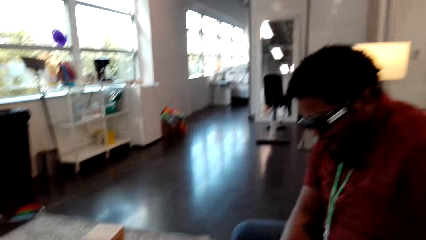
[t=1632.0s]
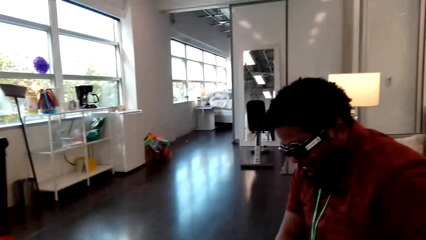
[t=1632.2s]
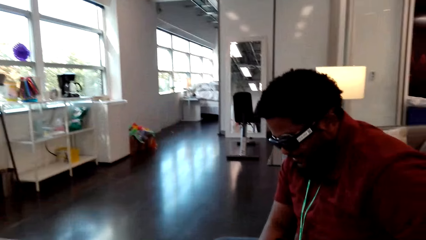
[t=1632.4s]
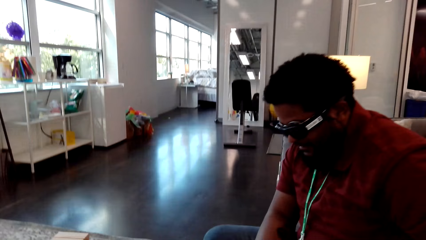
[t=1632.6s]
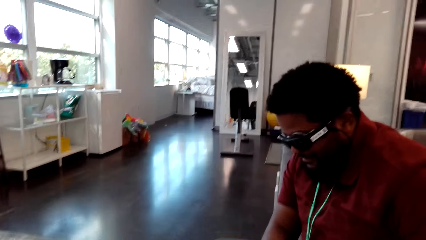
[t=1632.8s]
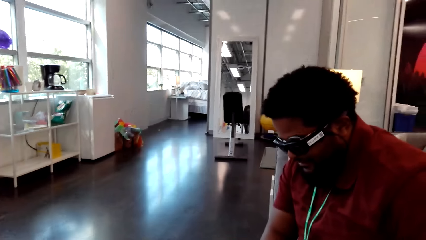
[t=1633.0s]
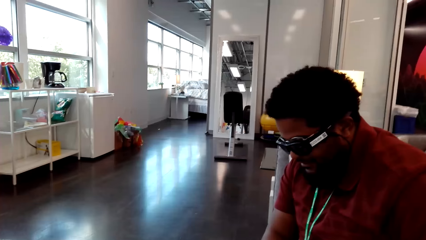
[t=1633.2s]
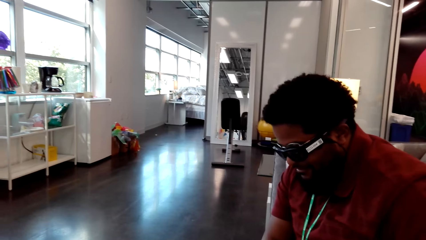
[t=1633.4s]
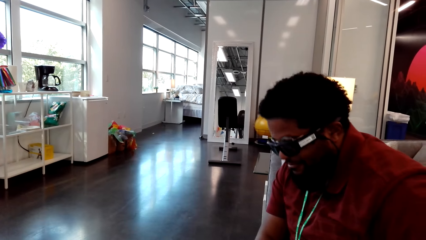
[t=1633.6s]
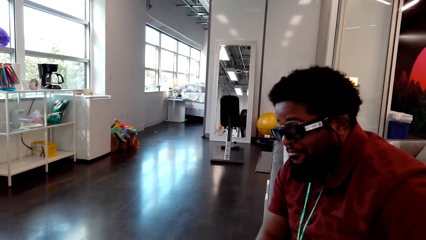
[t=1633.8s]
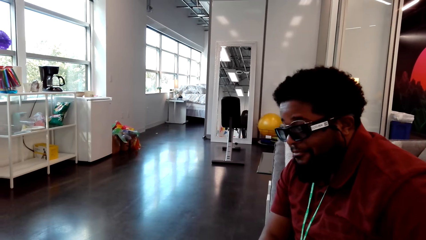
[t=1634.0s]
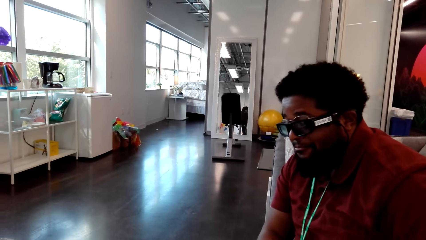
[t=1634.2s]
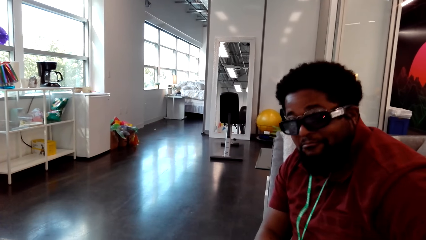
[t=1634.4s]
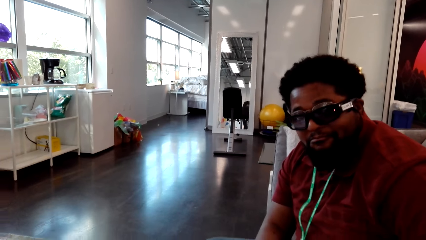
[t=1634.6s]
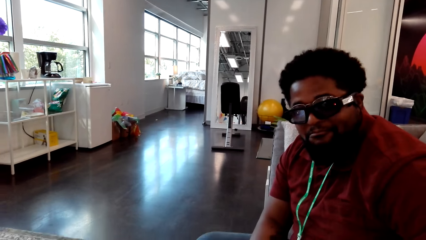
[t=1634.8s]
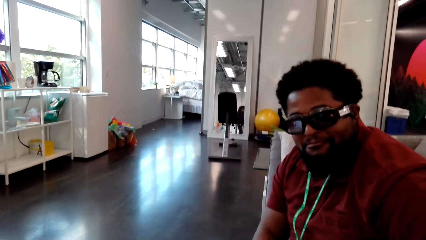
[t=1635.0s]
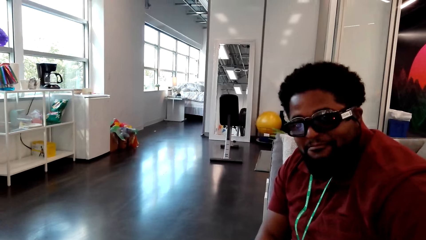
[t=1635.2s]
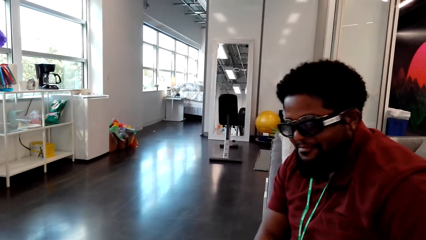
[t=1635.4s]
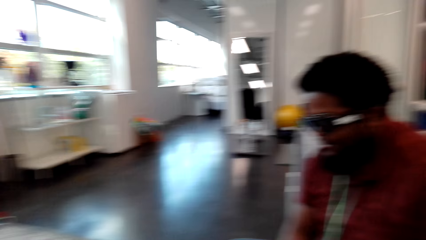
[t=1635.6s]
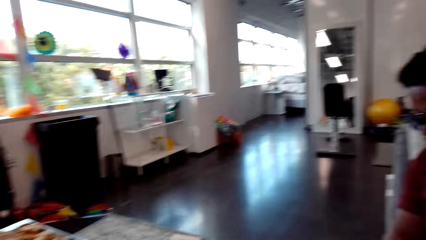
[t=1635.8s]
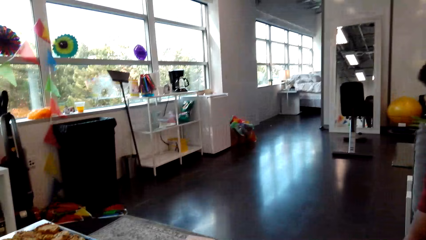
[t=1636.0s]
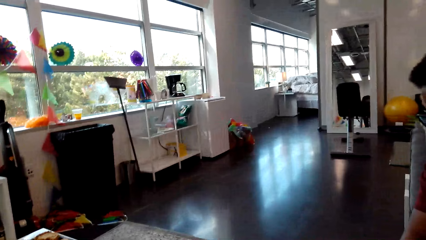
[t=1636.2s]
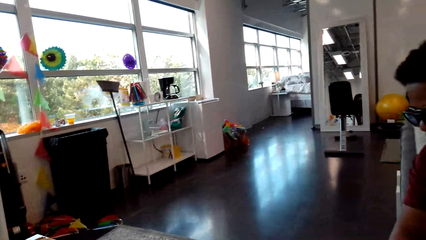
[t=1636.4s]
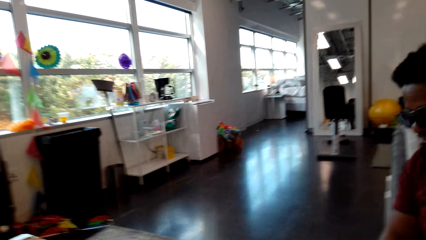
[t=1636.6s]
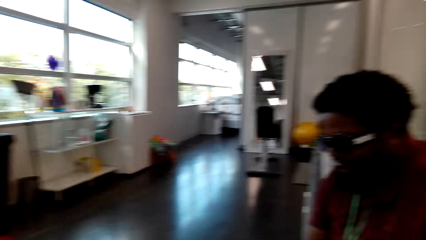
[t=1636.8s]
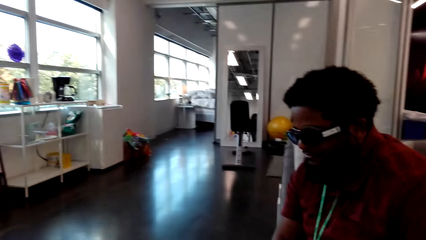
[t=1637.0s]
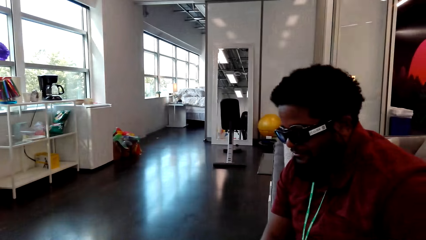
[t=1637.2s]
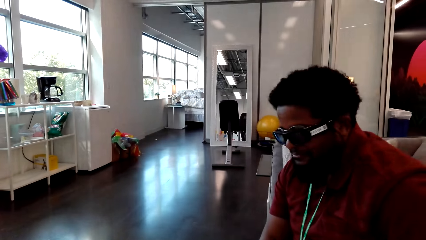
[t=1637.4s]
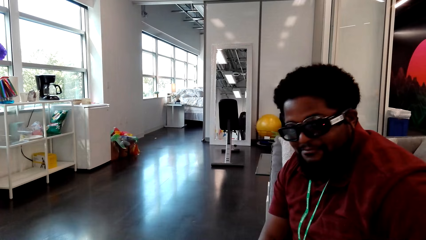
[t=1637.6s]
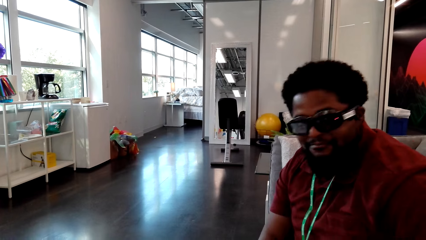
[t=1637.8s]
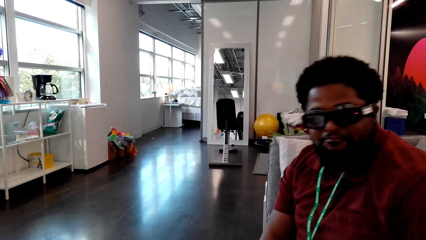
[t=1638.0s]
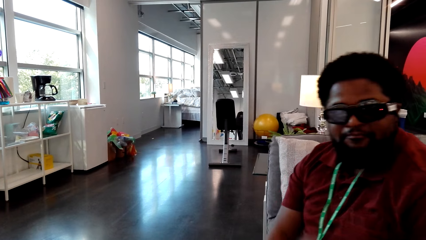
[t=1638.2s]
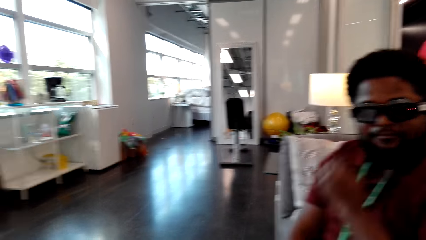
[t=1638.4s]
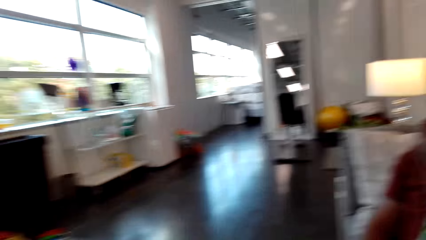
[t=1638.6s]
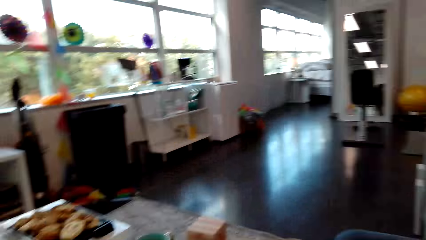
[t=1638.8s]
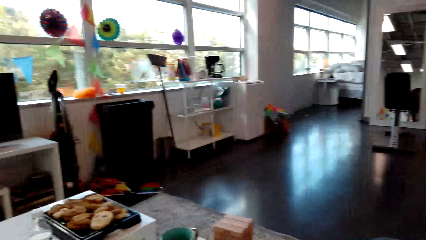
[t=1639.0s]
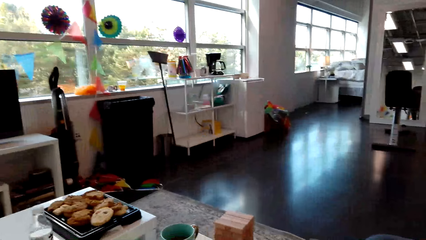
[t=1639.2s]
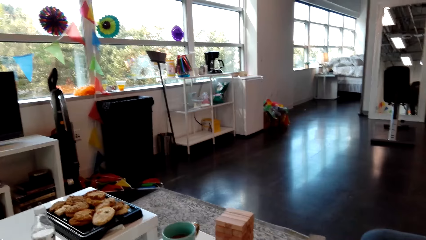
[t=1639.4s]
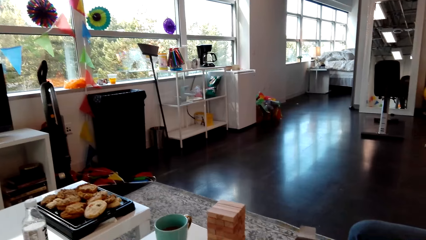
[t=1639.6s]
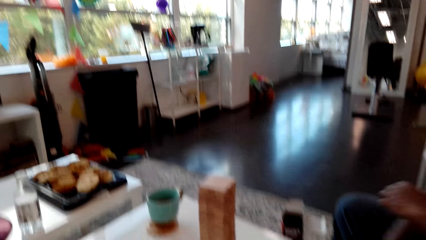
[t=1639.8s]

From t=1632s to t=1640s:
The camera wearer interacts with a man.

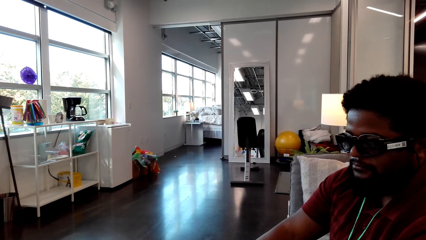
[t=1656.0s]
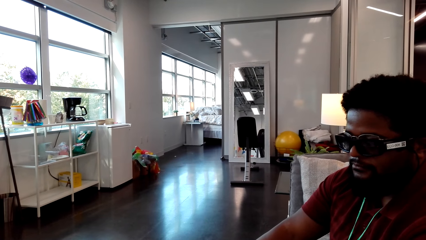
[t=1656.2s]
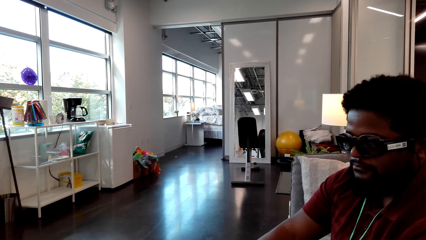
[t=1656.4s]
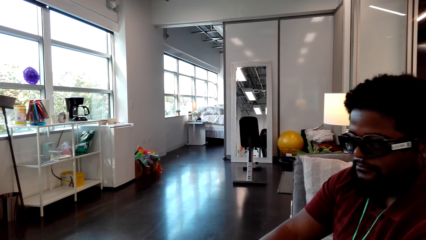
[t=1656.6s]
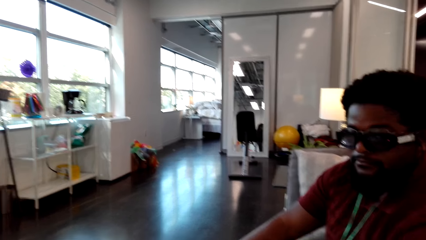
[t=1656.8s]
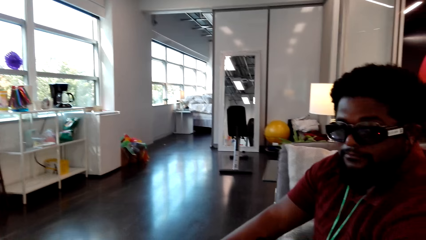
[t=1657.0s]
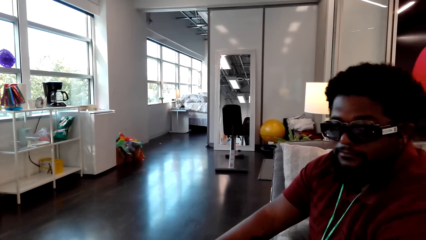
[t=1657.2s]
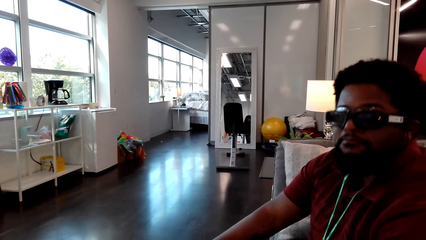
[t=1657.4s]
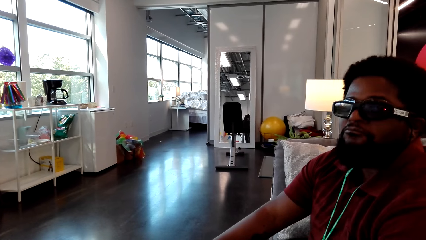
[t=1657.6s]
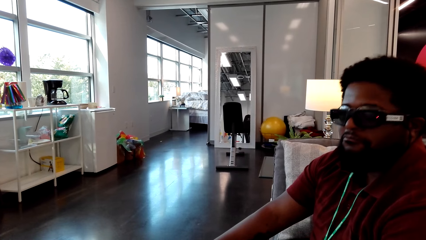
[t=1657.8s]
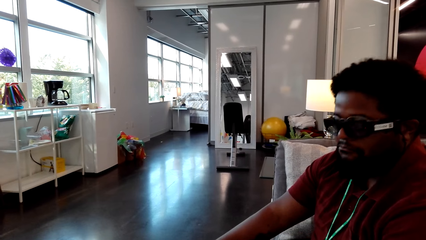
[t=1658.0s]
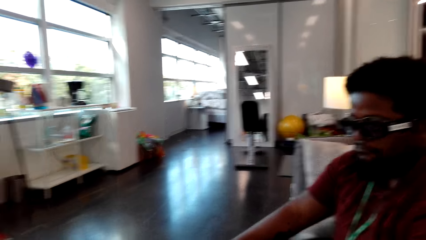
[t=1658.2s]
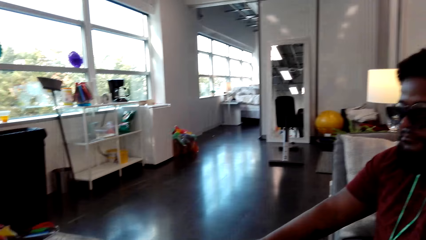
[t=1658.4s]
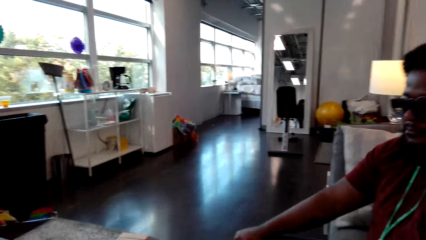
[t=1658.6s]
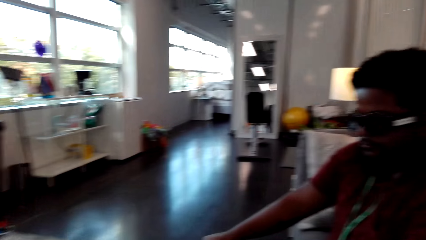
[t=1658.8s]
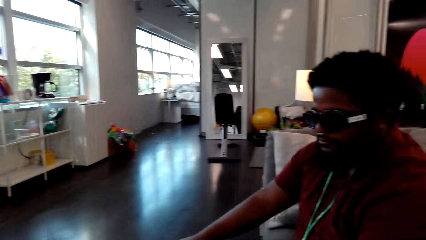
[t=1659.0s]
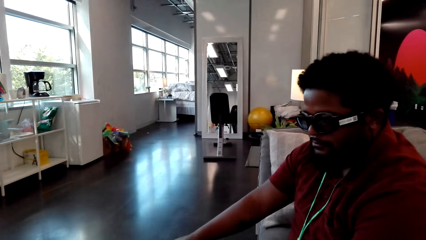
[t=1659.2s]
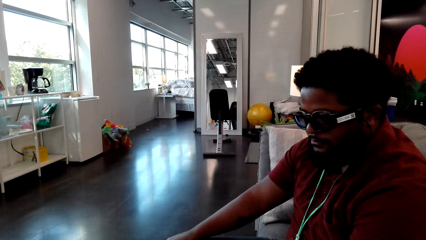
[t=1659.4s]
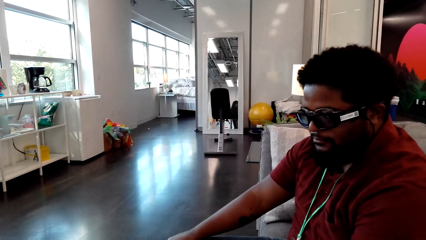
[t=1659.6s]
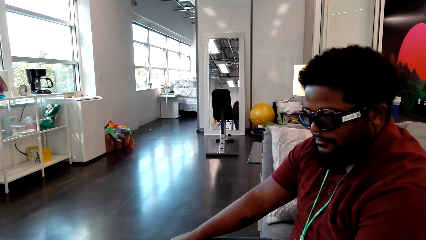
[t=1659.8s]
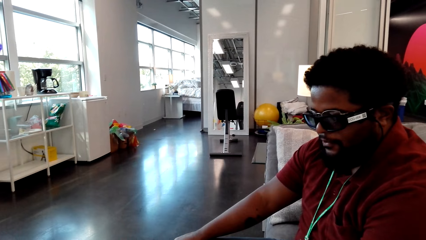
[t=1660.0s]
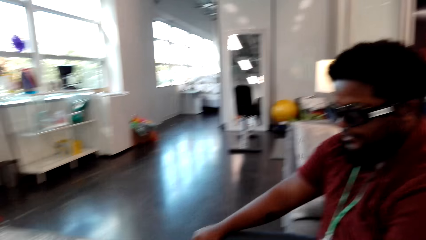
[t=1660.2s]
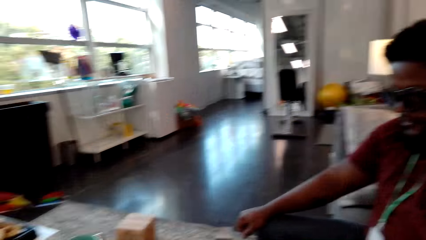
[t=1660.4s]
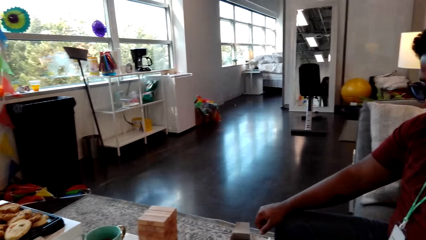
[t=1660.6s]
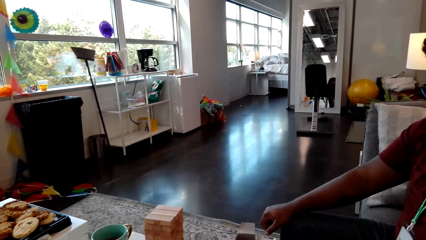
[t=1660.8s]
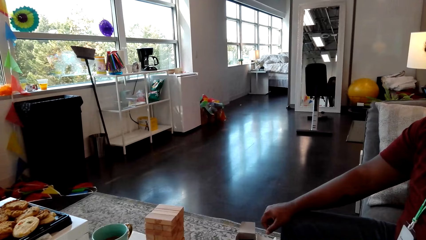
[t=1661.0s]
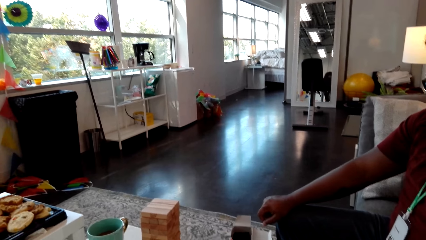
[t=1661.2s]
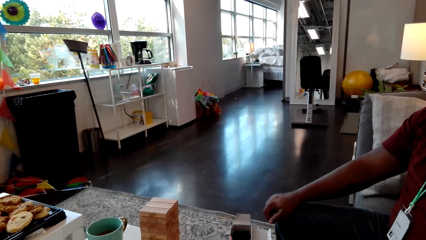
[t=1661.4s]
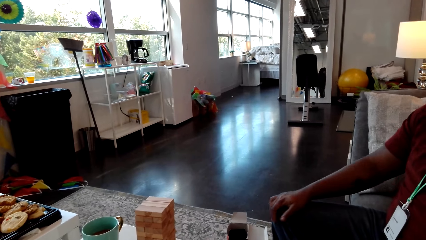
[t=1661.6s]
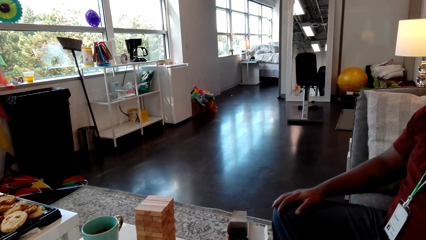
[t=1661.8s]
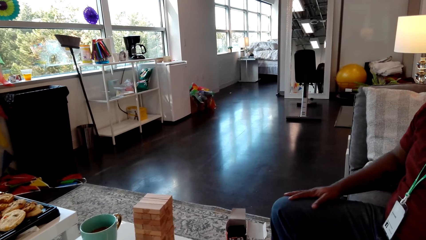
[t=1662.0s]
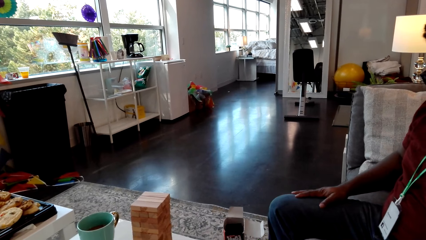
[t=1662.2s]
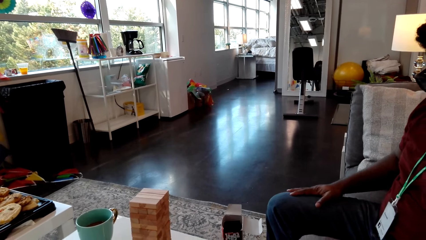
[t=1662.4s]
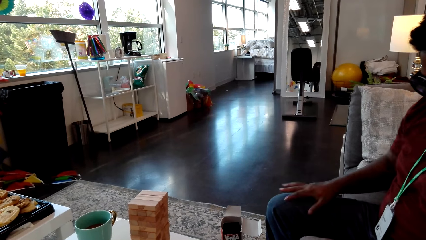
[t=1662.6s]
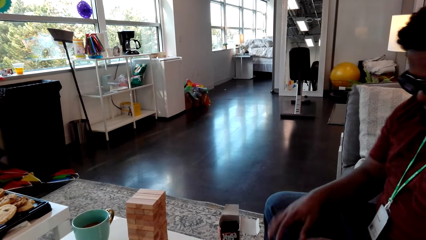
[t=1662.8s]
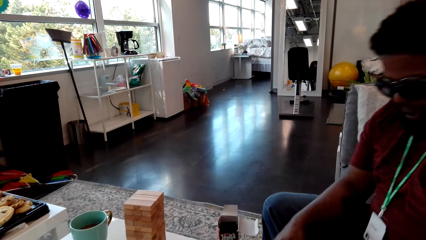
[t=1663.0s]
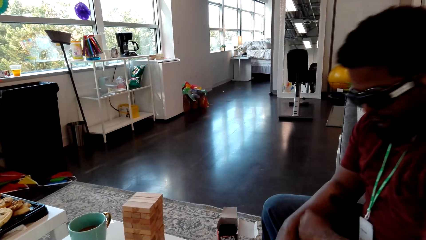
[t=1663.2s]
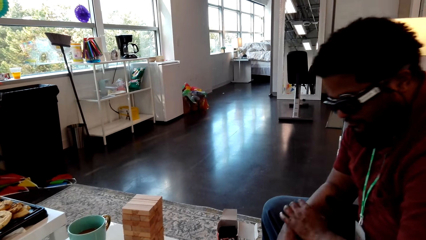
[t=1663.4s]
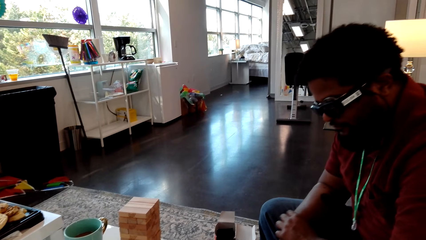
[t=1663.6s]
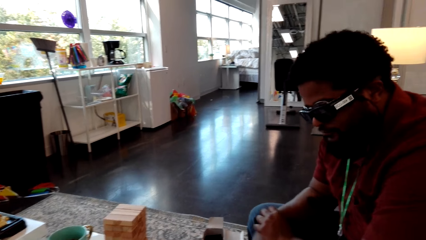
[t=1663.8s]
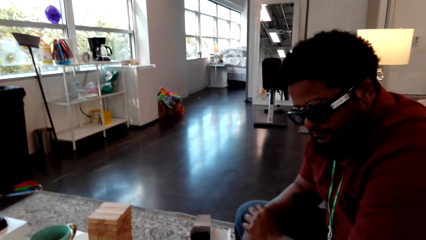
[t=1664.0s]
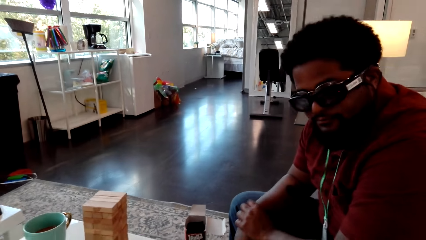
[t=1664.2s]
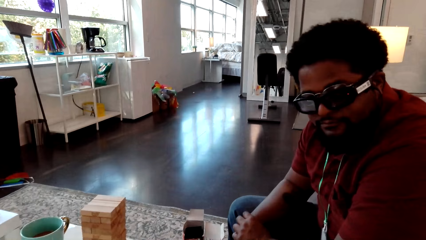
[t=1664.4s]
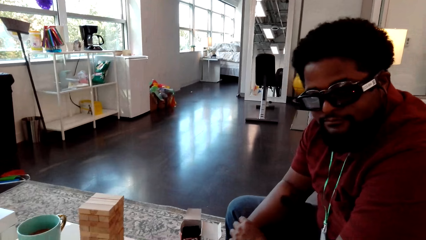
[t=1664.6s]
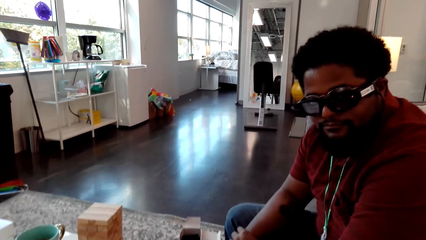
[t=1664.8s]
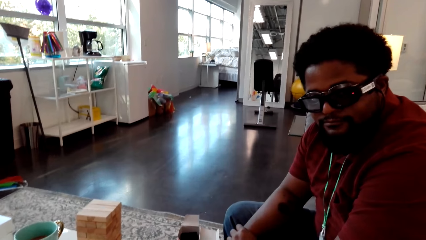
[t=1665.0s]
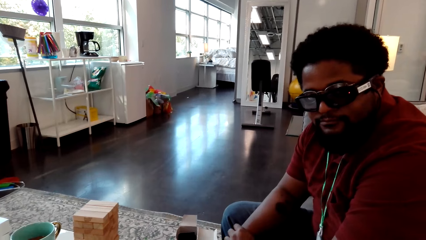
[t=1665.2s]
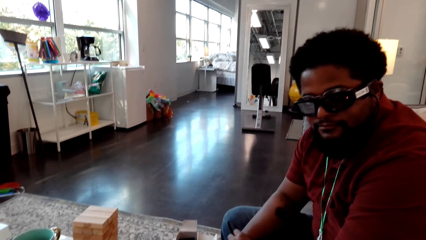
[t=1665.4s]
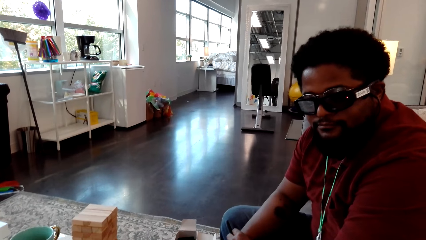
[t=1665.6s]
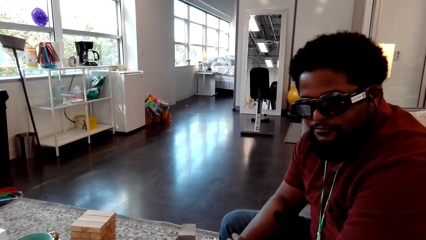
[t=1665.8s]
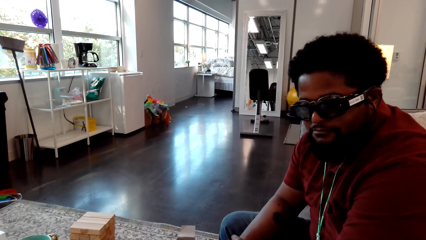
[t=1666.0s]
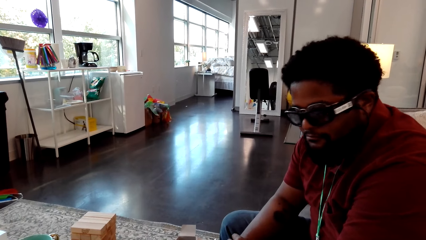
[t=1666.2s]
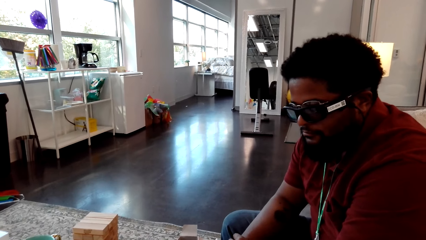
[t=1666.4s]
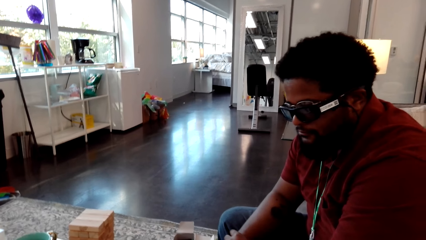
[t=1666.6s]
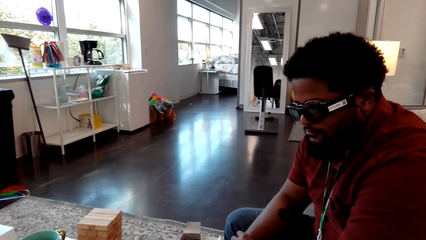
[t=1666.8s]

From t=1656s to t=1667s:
The camera wearer stares at a man. They interact with the man.
